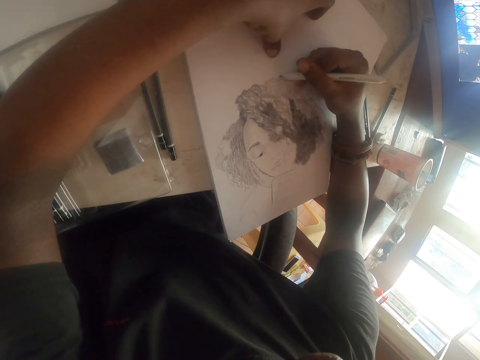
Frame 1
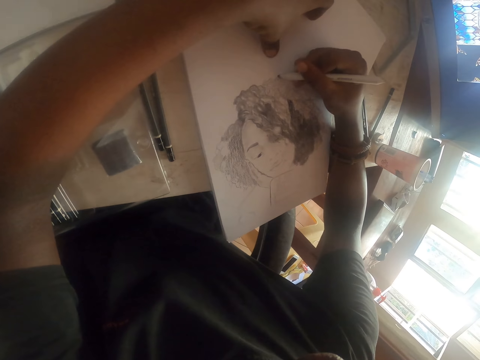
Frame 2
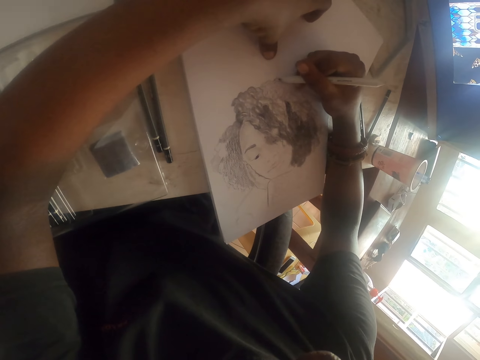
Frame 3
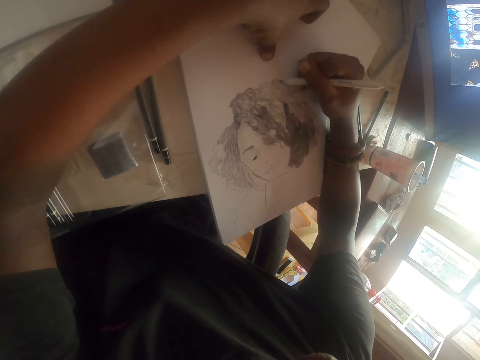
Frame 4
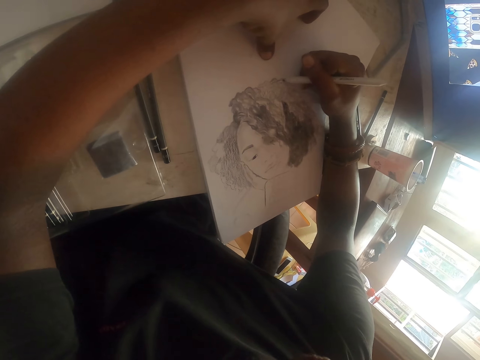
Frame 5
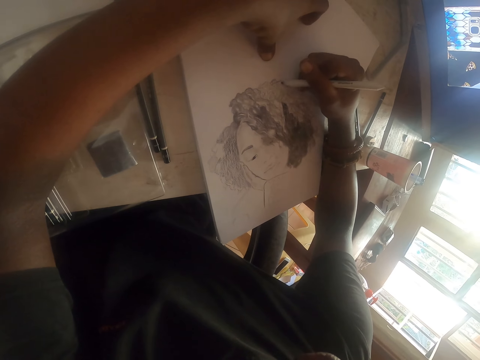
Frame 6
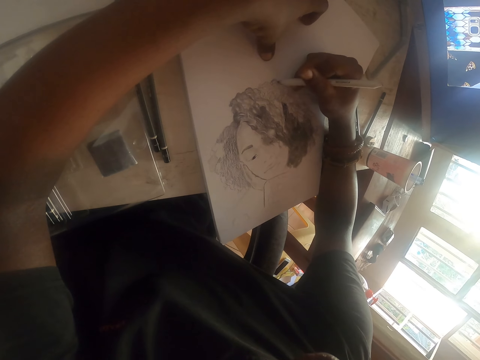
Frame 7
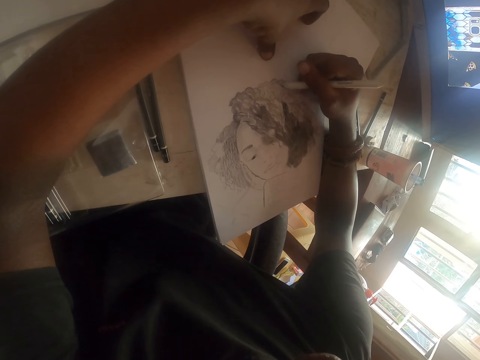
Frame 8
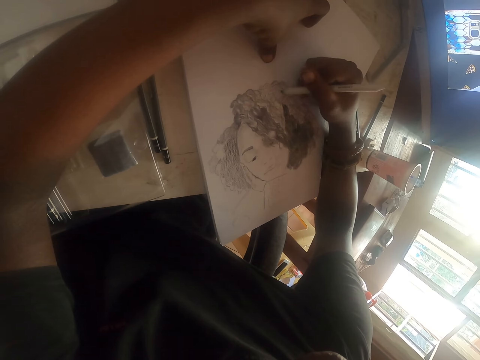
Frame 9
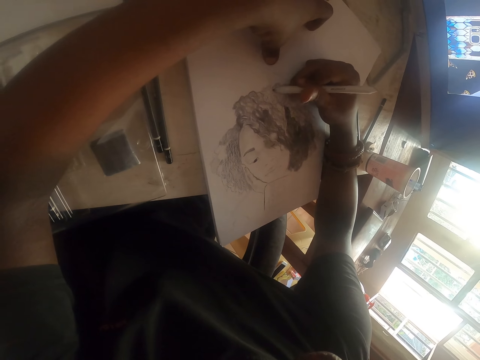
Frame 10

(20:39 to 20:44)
The camera wearer draws on the paper using a pen.

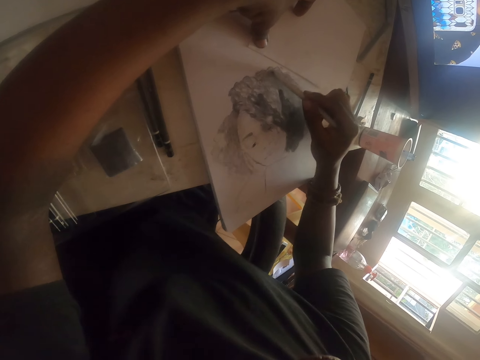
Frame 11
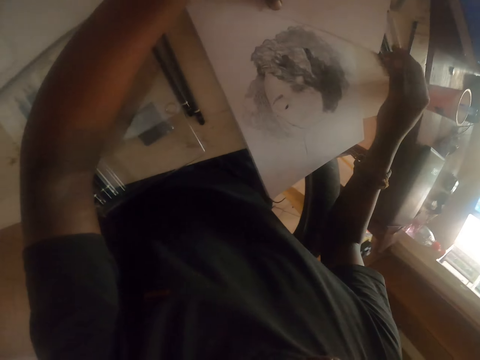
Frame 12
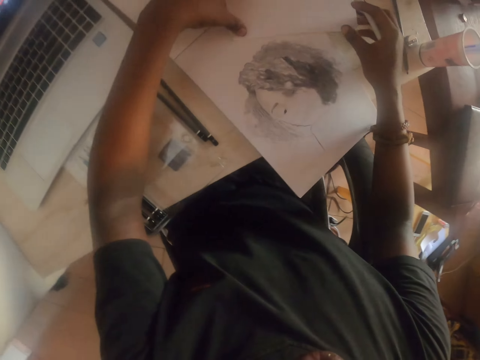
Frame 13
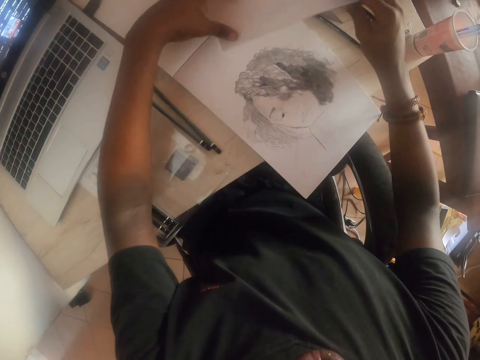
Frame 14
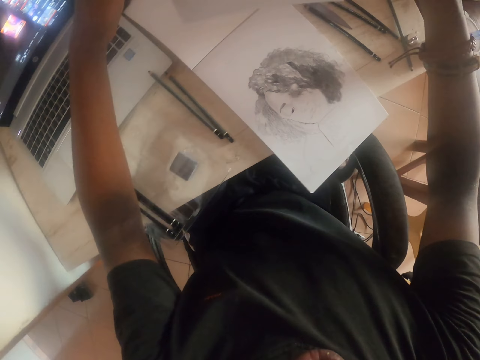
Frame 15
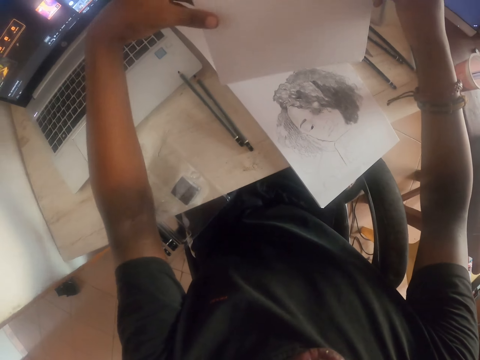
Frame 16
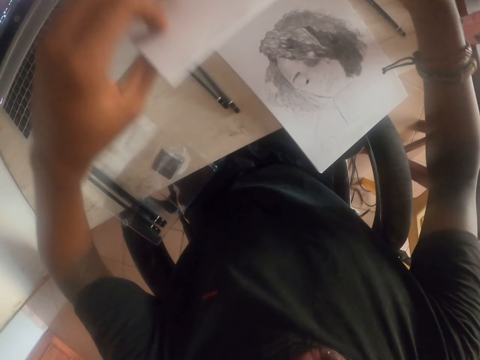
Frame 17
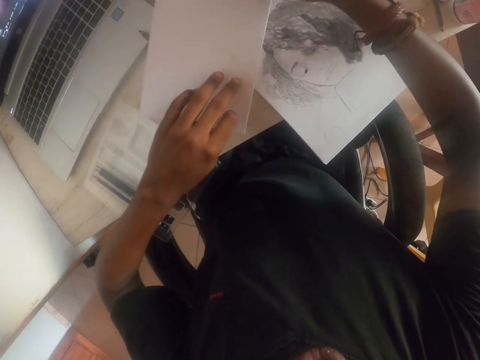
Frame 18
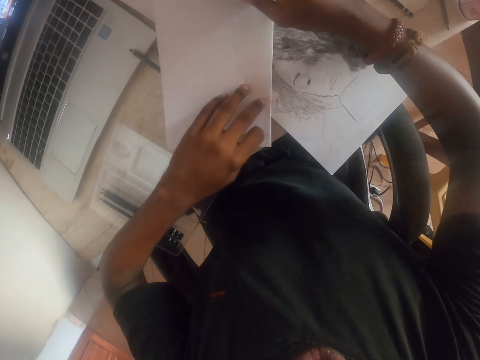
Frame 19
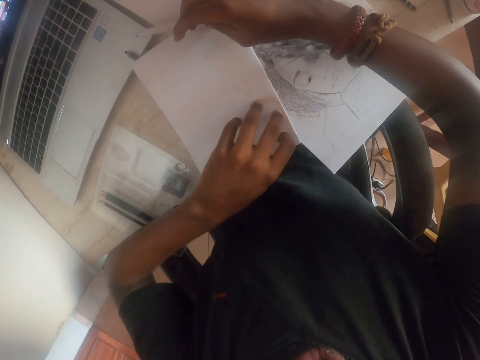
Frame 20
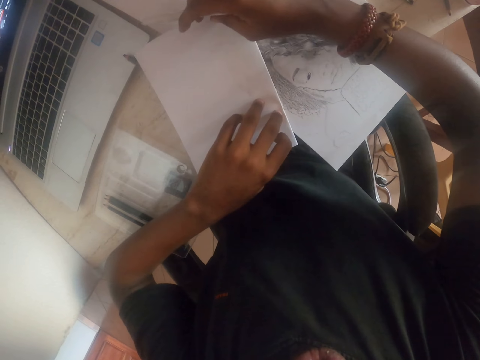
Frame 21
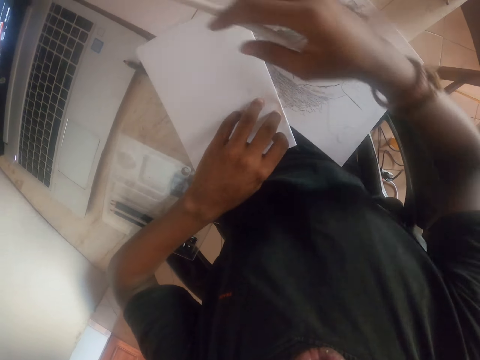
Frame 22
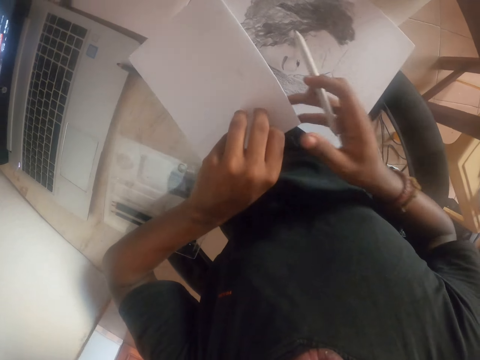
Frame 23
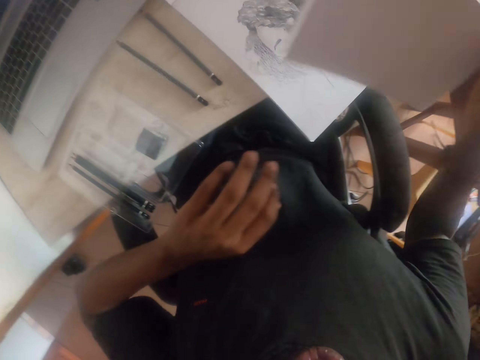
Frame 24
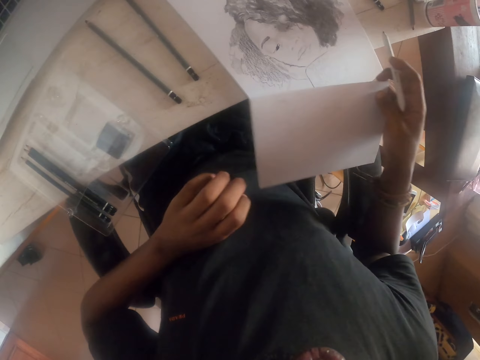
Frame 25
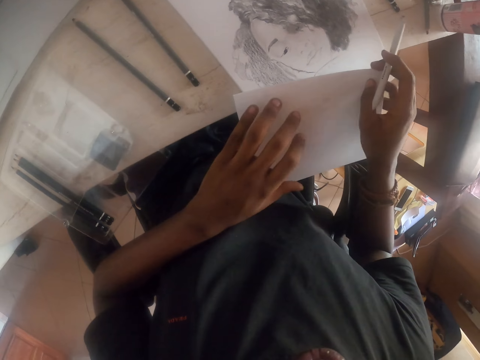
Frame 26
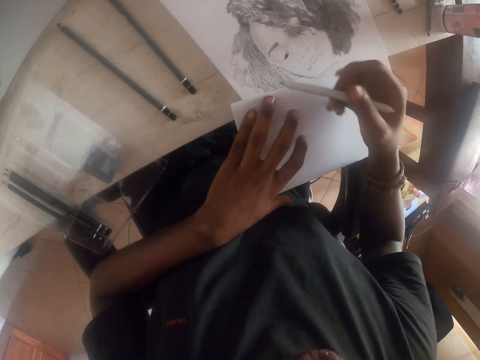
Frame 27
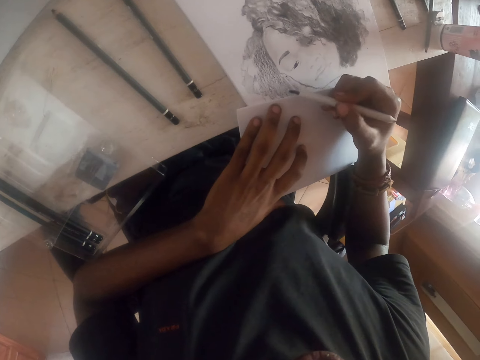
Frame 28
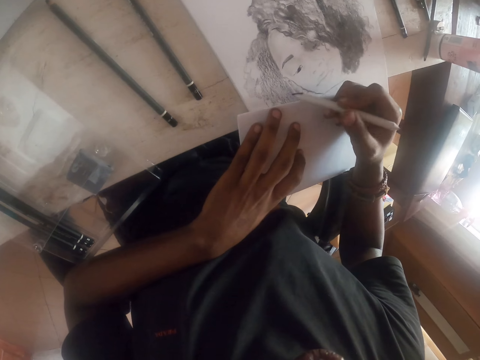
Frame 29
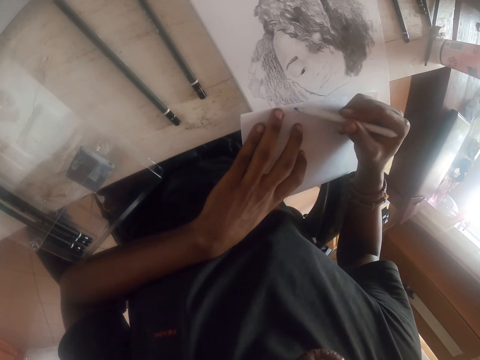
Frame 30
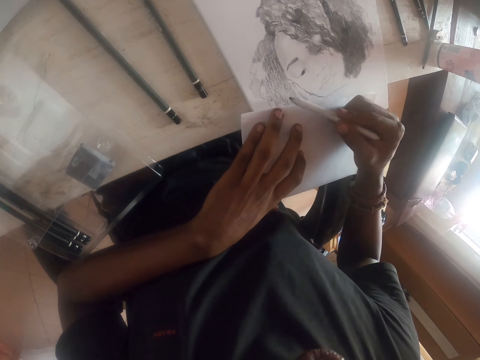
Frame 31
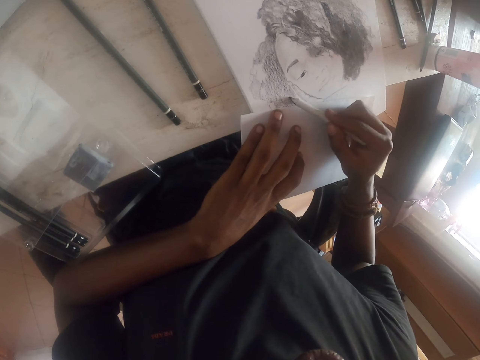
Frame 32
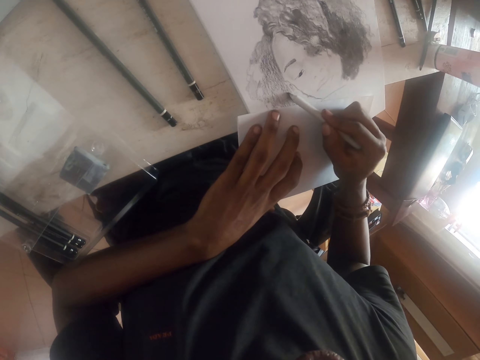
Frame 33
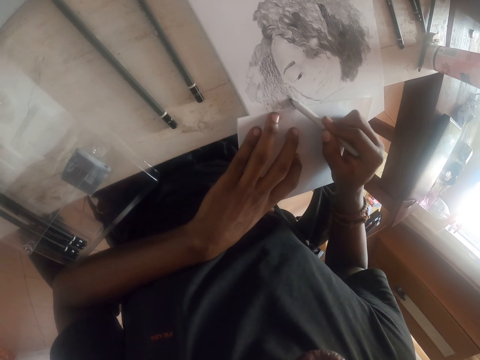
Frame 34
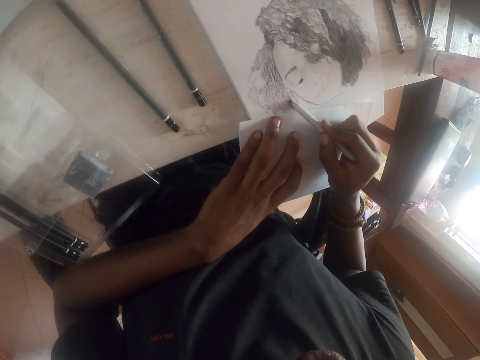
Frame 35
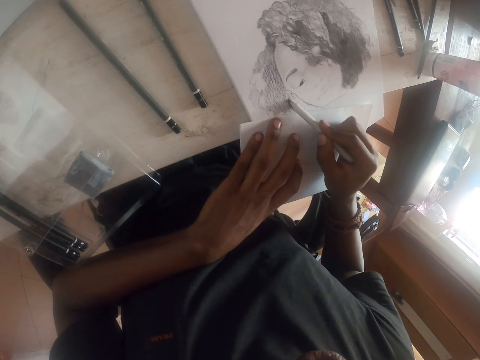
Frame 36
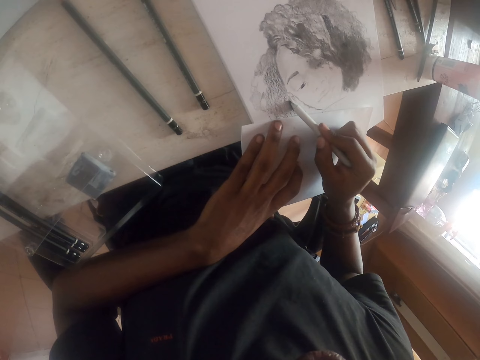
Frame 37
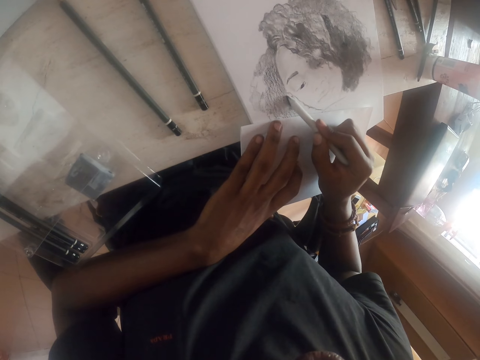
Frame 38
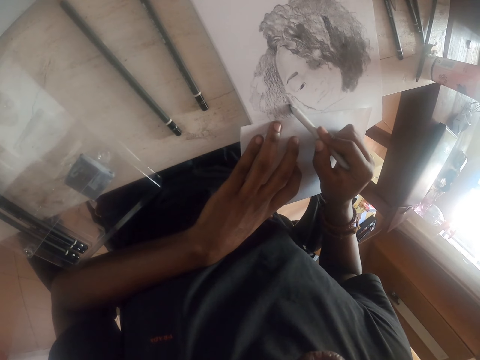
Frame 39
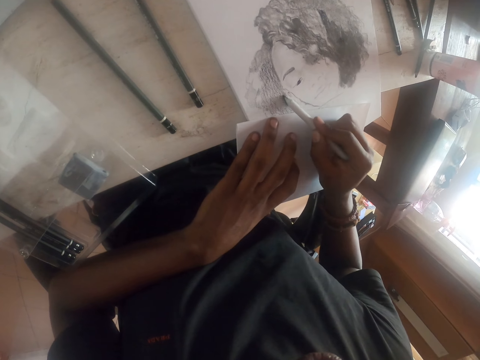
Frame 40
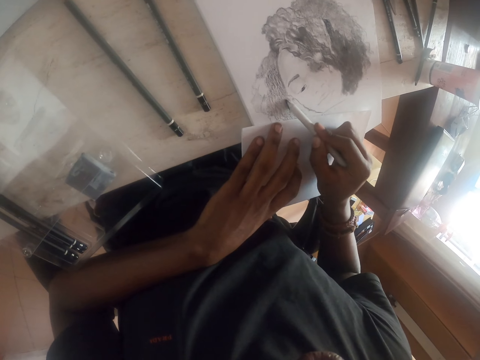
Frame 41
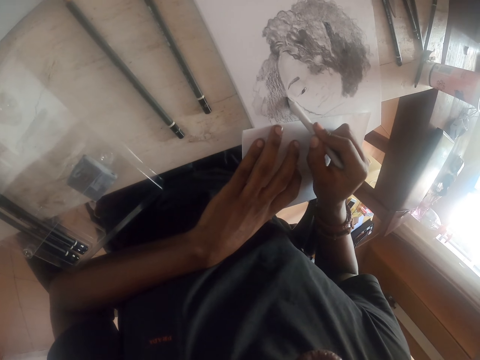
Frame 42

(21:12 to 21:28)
The camera wearer picks up the paper. They put the paper on the drawing book. They draw on the paper using a pen.

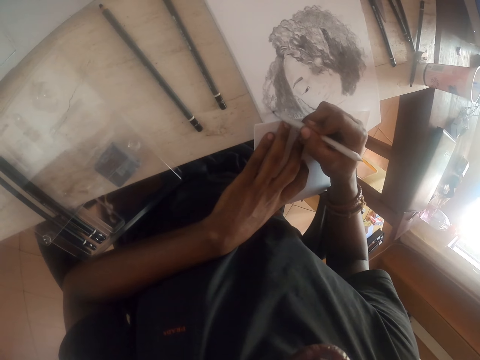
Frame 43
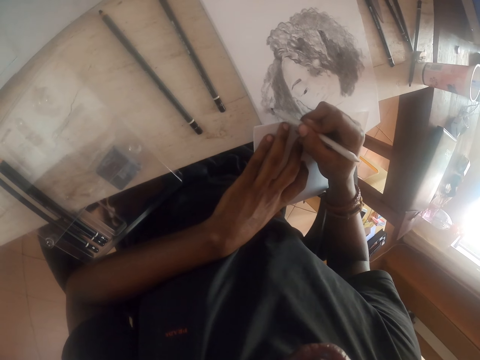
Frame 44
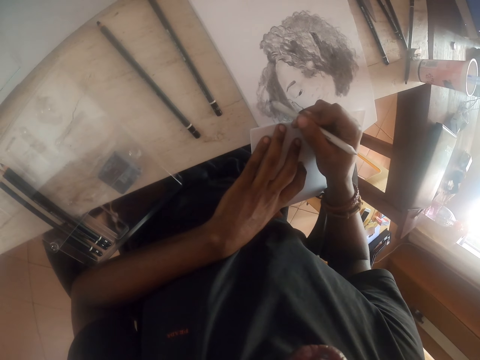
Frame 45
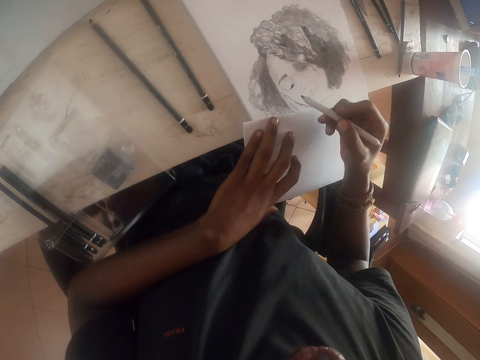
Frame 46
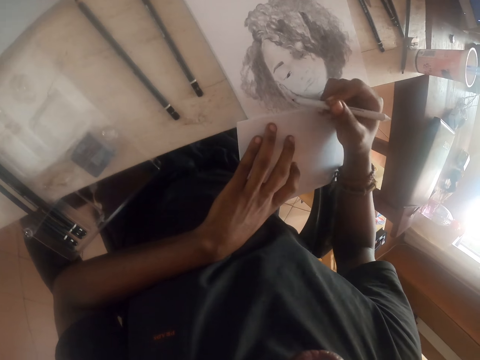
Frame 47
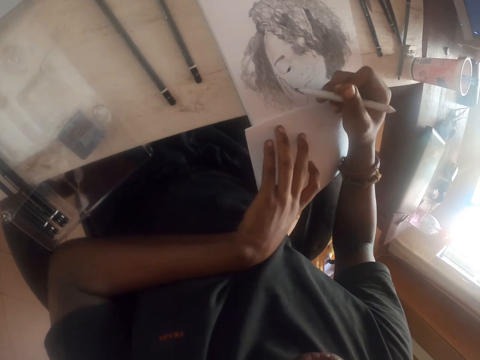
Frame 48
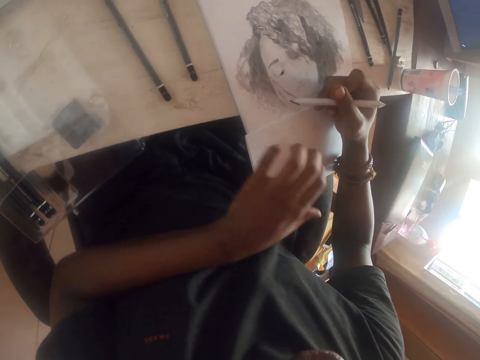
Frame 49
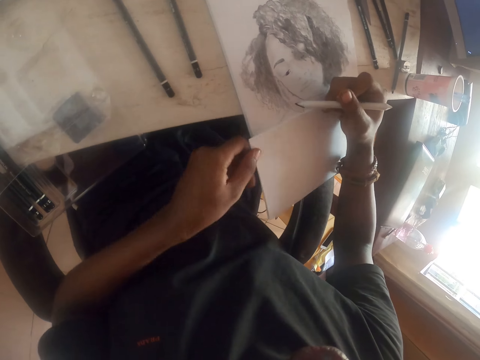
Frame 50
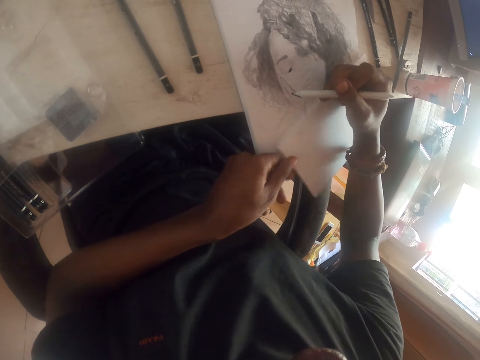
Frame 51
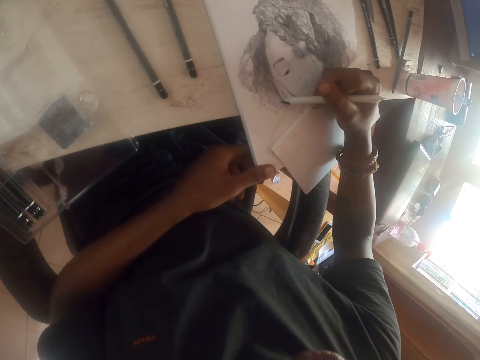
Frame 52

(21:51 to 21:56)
The camera wearer moves the paper on the desk.
